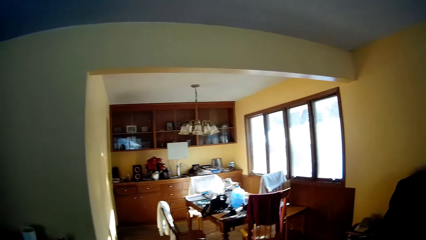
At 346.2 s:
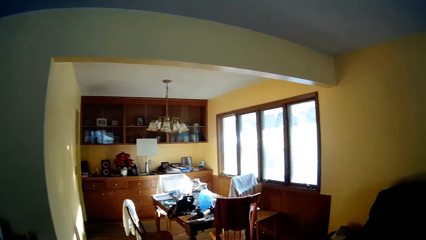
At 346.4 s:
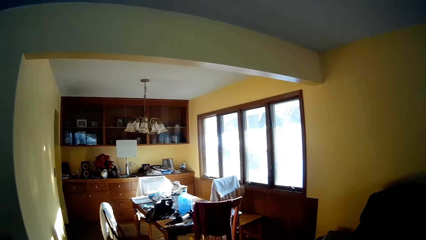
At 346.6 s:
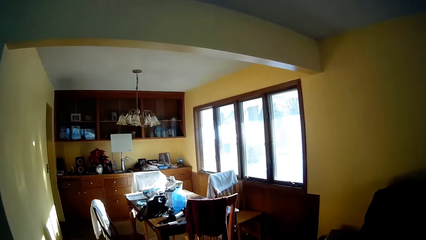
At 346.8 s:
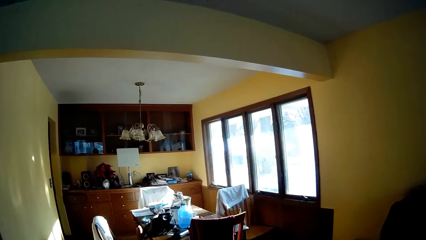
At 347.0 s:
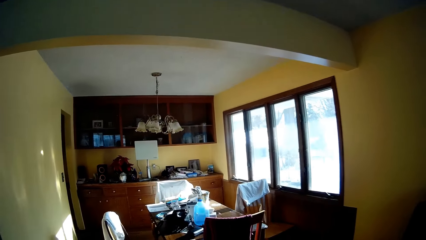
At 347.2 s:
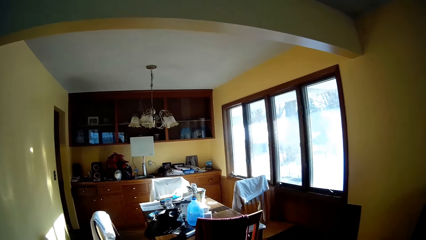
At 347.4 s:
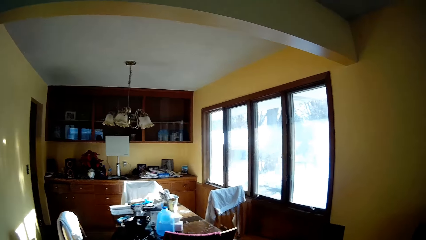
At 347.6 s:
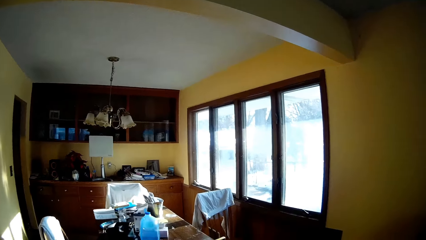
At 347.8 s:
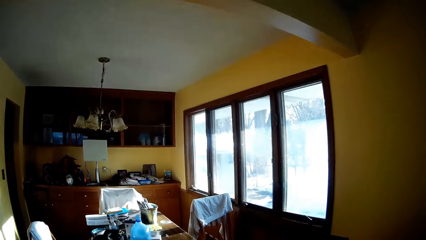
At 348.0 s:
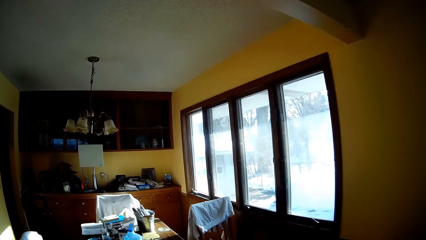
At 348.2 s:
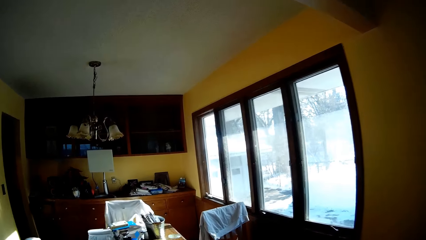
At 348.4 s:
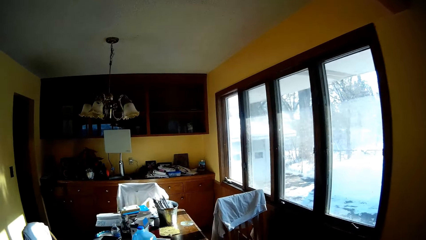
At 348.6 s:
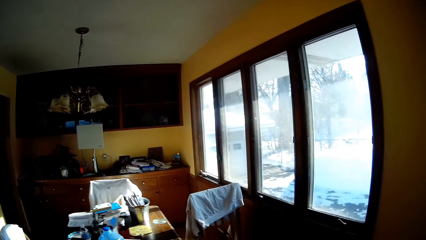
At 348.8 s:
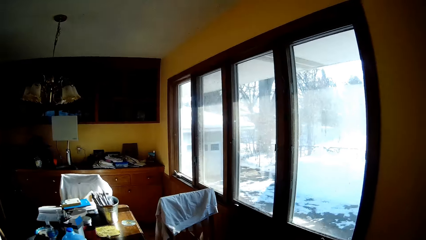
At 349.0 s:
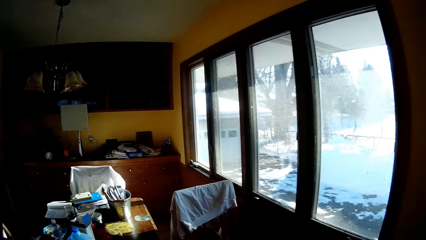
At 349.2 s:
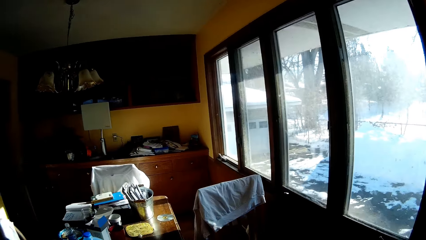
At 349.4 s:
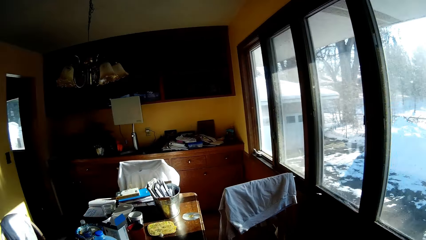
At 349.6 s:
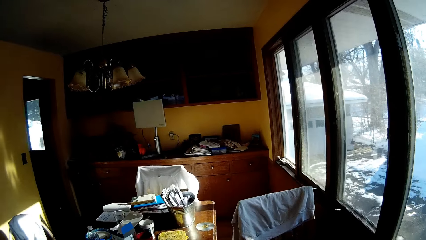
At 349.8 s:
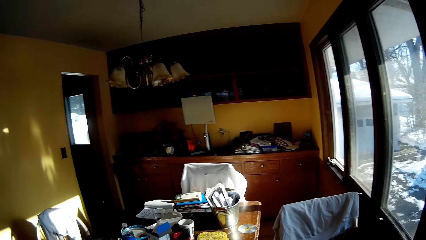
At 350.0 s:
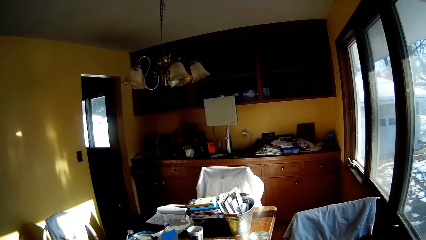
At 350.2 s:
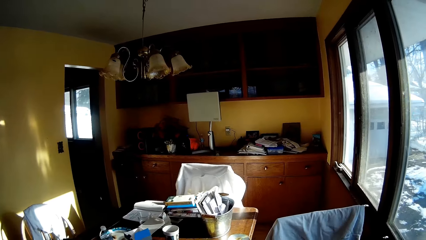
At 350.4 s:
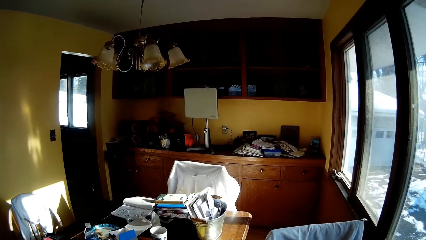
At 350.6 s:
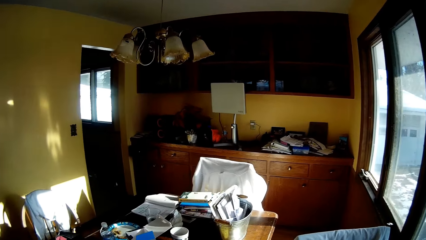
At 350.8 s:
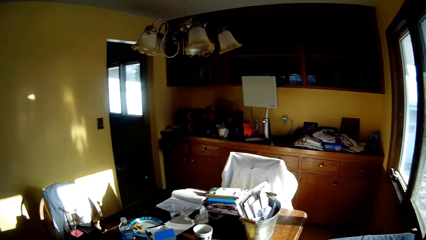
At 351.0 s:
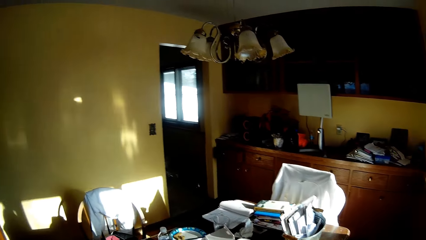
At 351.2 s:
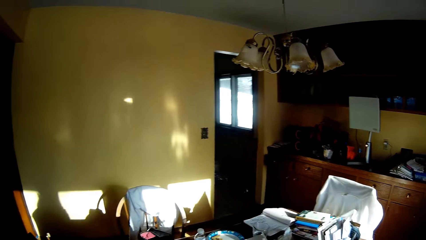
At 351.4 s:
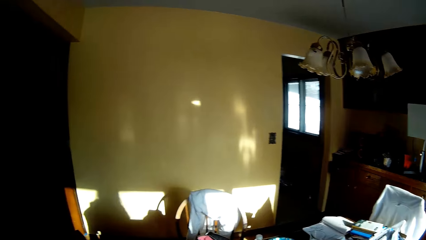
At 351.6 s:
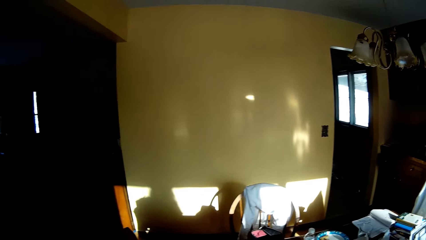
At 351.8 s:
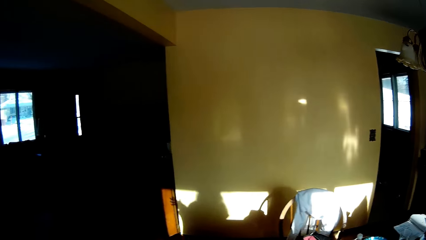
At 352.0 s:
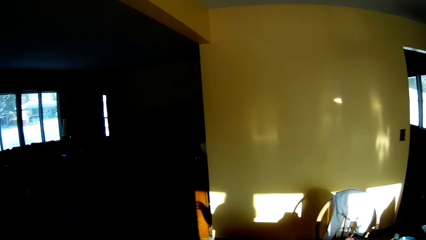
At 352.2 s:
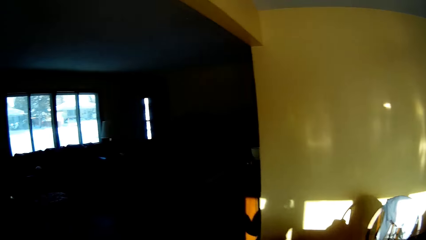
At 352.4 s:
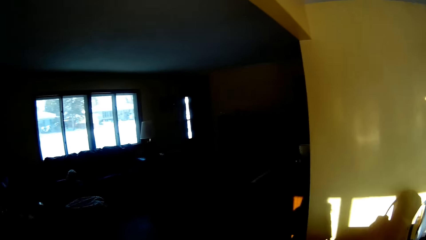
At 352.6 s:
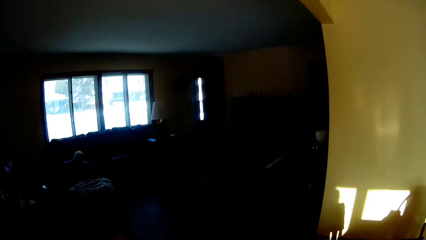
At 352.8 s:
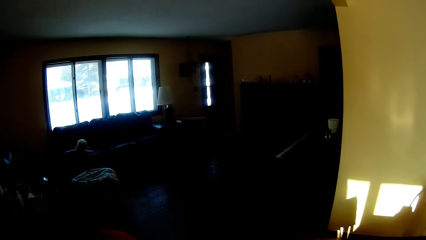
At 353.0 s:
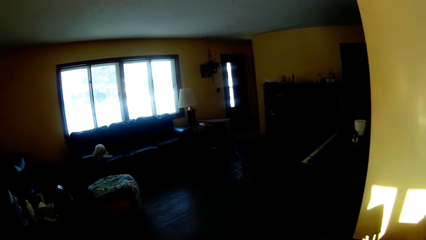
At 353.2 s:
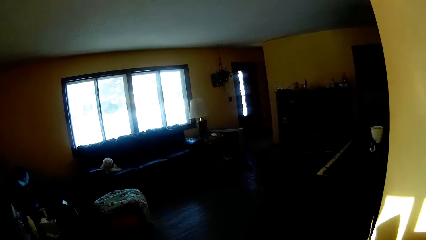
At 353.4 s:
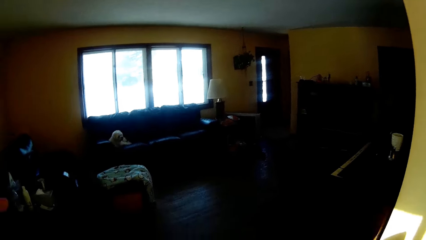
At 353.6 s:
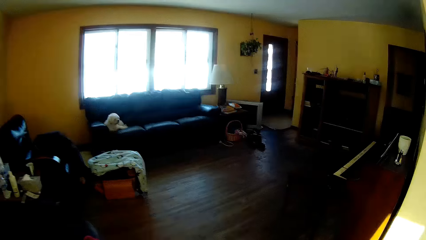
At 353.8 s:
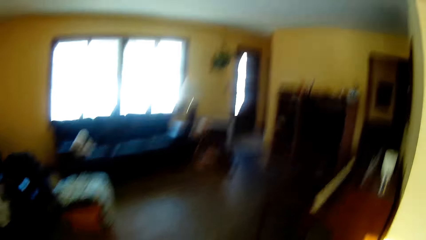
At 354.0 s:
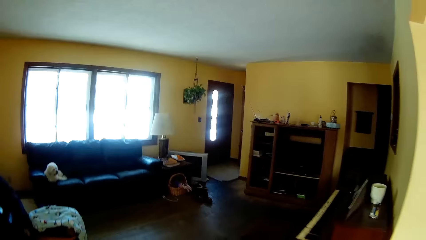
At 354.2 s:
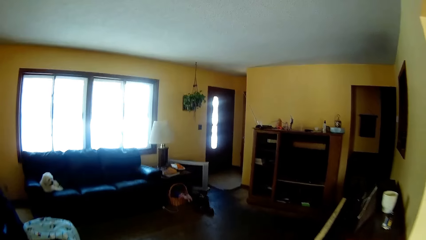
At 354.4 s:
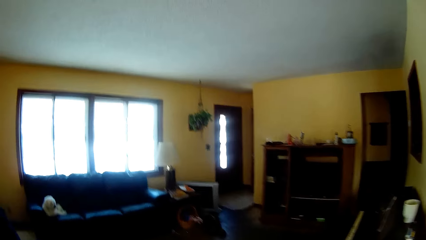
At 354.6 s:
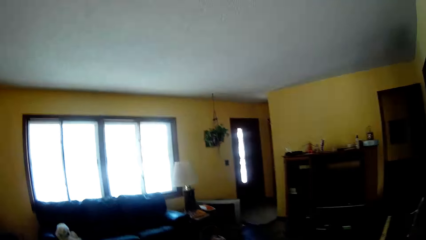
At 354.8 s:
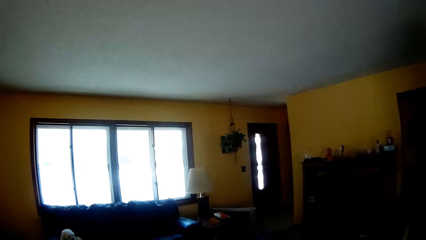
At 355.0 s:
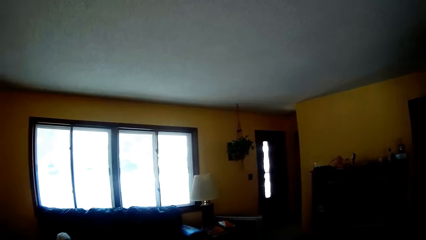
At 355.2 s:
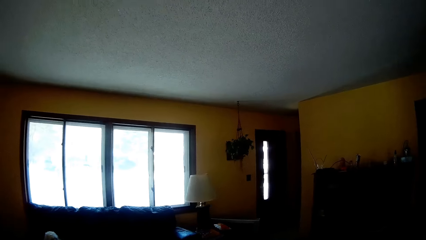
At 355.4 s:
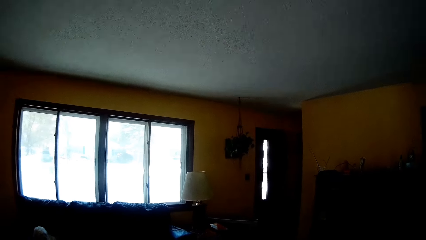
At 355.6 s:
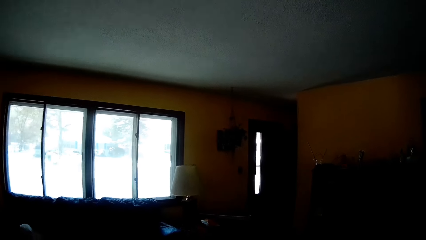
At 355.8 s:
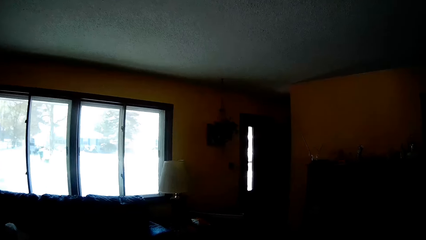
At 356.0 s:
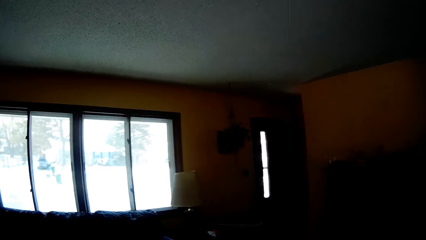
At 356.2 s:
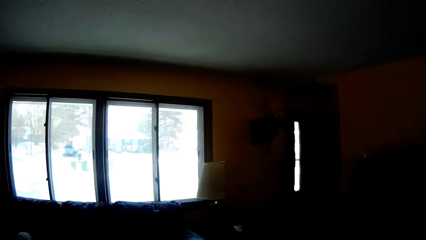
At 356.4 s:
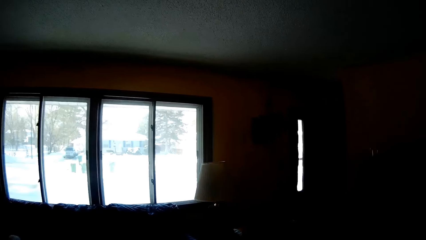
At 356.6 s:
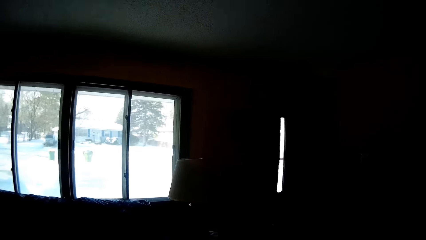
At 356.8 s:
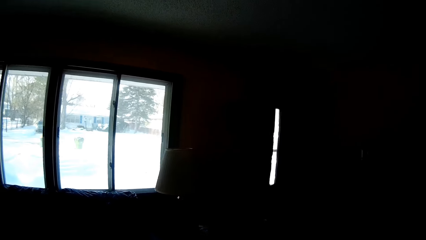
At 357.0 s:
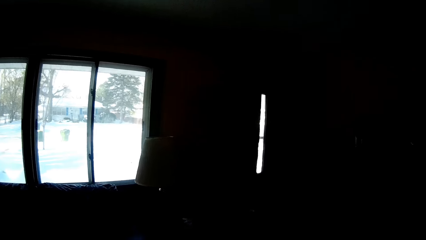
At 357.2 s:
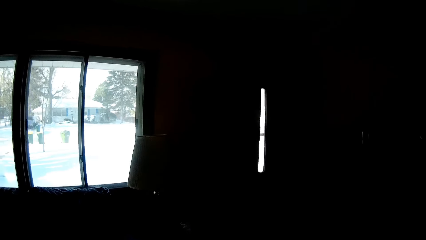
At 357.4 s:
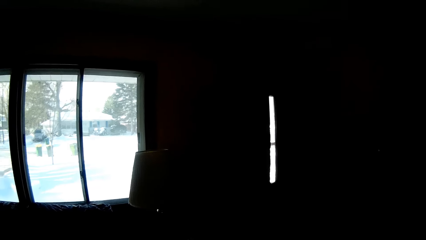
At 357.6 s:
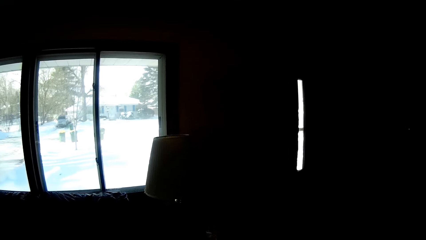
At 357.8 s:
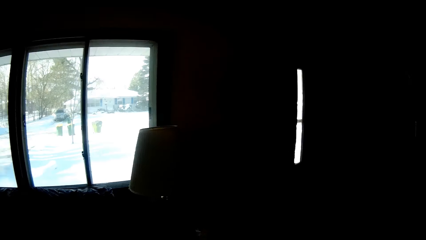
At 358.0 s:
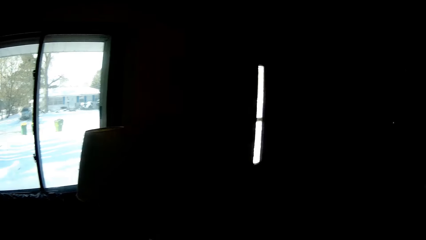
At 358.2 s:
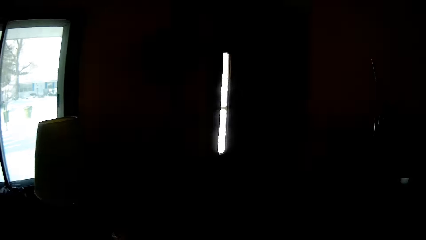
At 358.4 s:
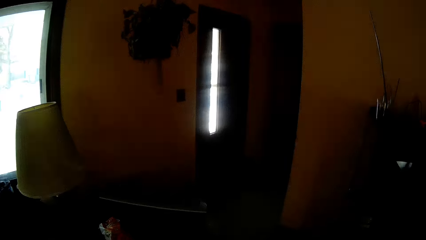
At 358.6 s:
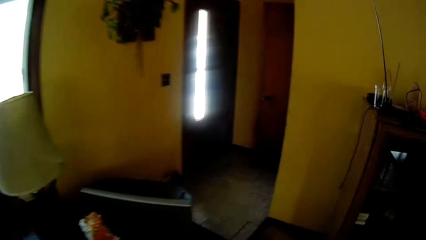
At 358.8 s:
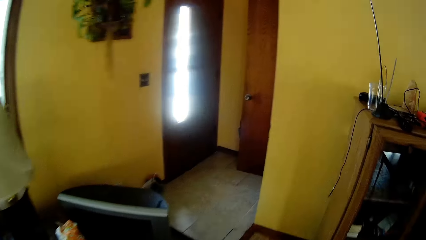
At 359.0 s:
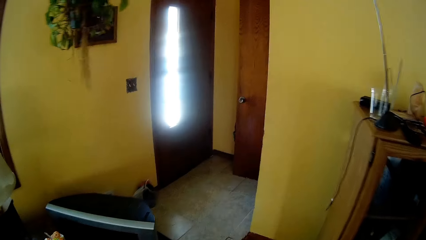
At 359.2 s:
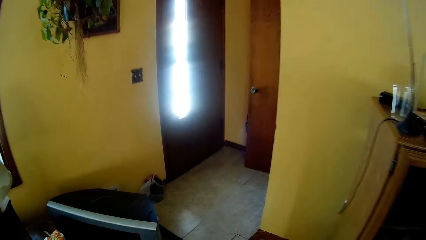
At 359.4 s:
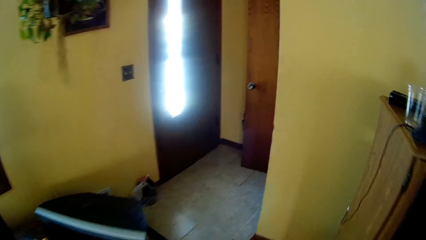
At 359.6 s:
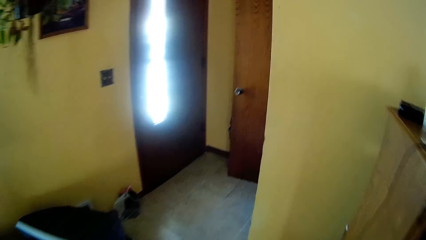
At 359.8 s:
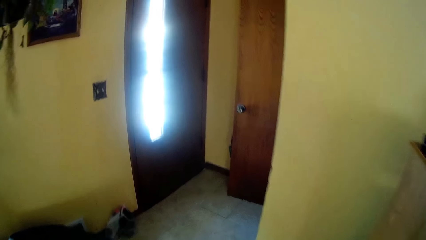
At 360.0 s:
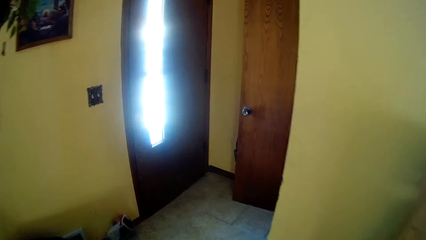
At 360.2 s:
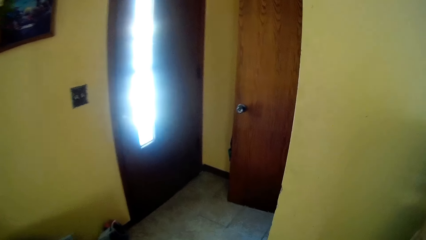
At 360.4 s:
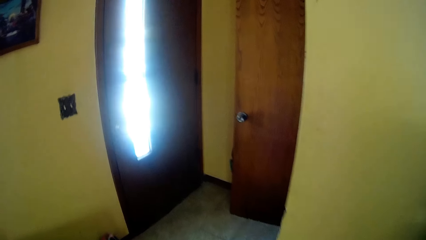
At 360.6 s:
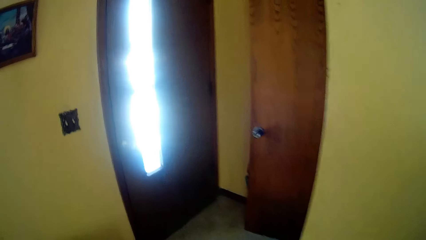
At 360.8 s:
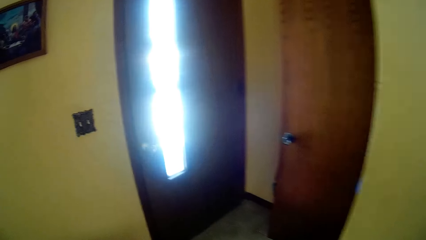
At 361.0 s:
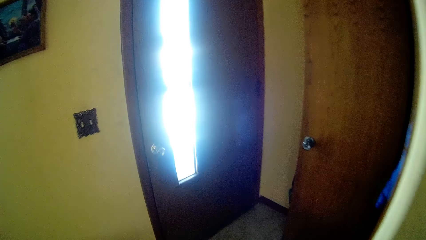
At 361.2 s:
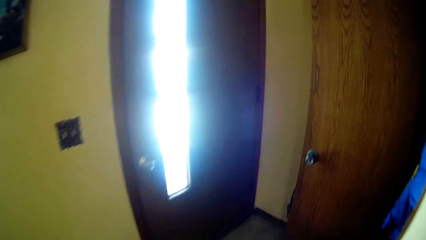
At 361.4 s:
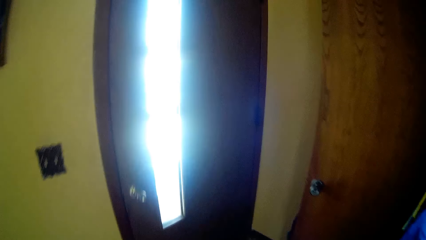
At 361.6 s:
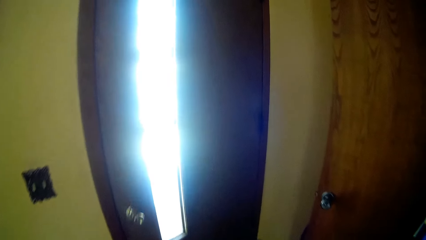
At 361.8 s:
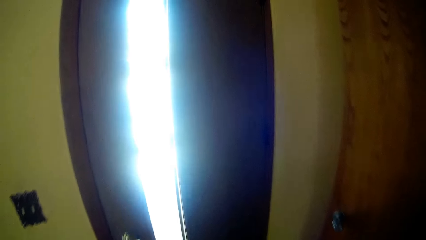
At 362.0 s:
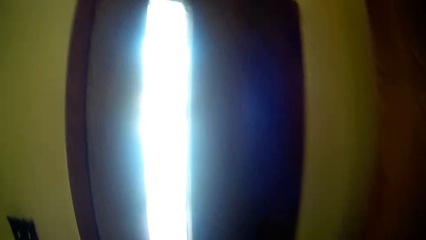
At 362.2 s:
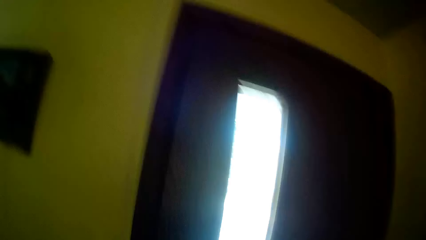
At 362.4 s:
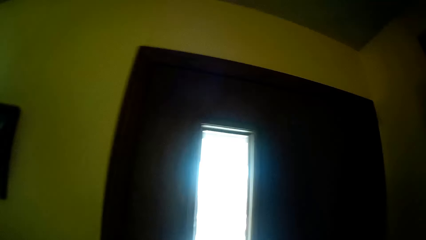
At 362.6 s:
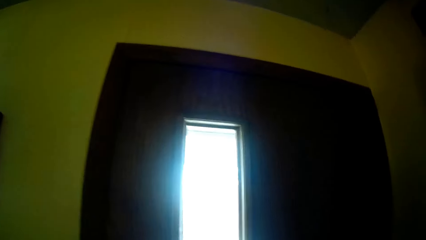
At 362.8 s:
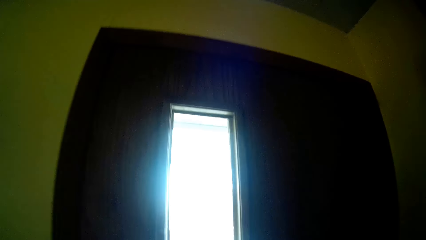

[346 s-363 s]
The camera wearer looks around the house. They walk around the house.
